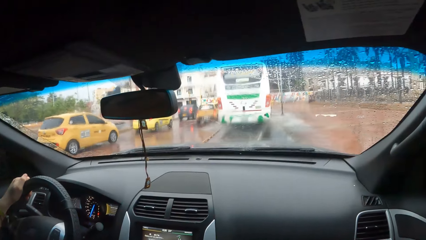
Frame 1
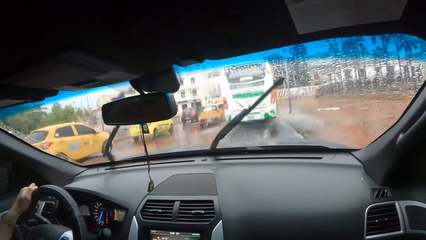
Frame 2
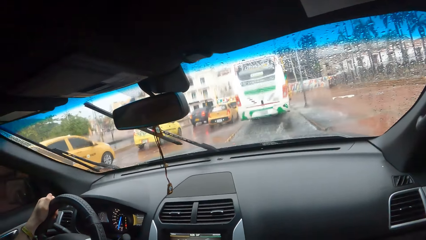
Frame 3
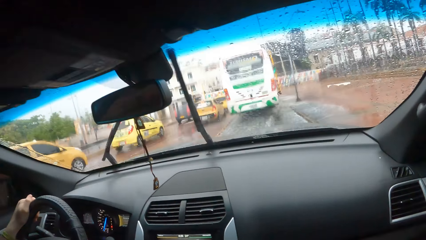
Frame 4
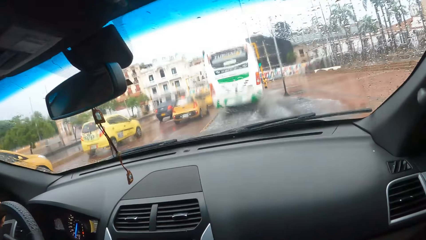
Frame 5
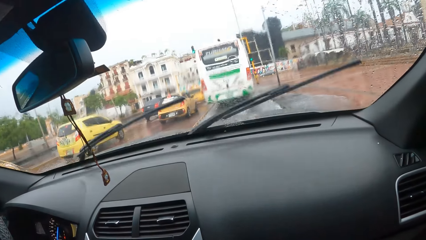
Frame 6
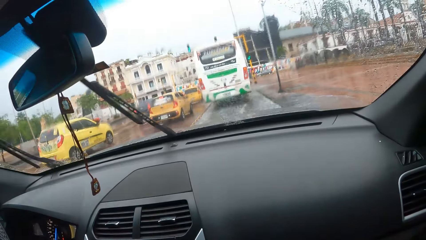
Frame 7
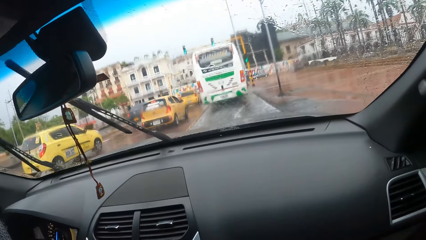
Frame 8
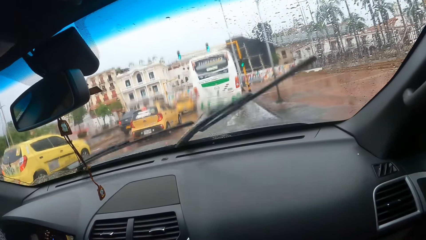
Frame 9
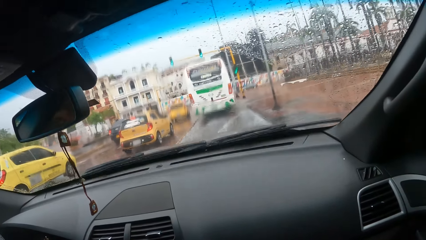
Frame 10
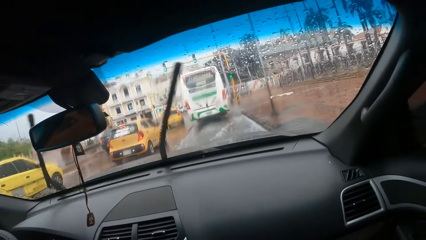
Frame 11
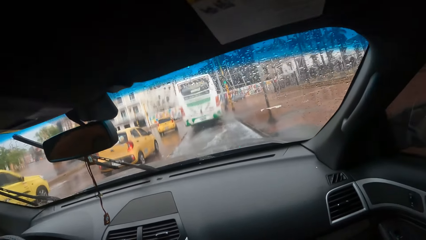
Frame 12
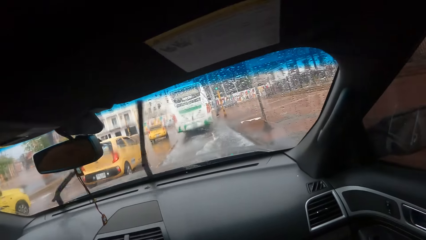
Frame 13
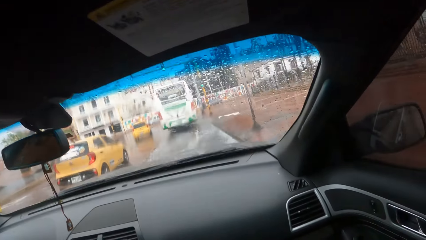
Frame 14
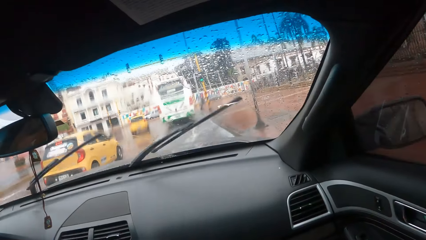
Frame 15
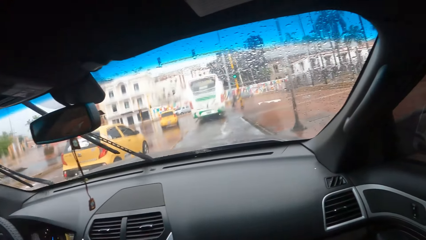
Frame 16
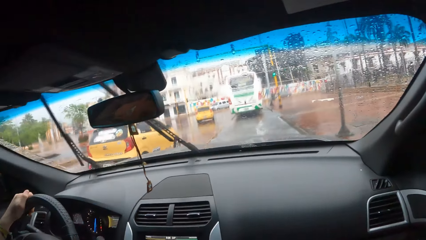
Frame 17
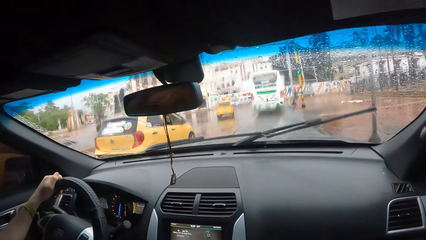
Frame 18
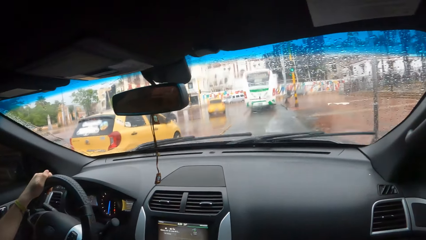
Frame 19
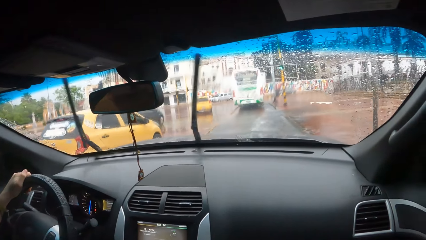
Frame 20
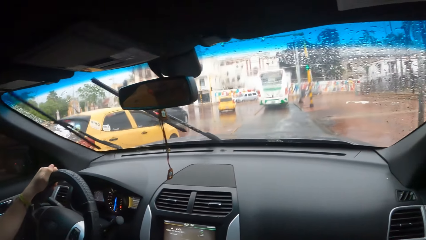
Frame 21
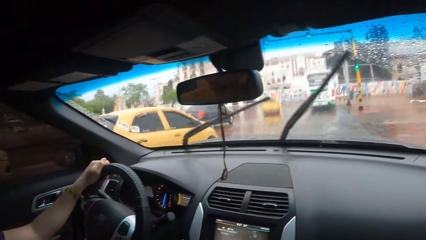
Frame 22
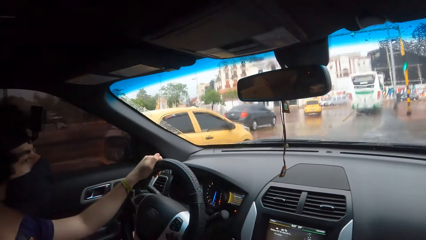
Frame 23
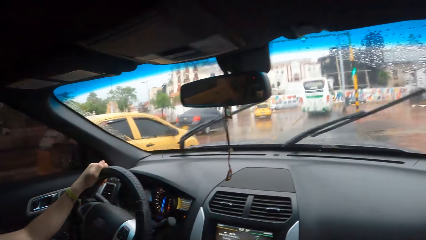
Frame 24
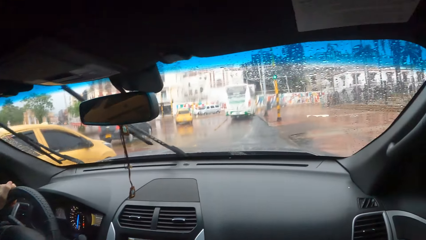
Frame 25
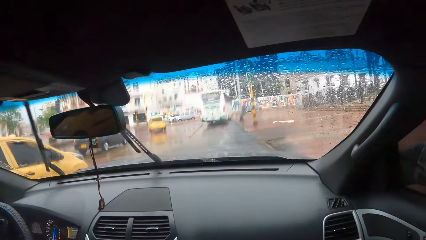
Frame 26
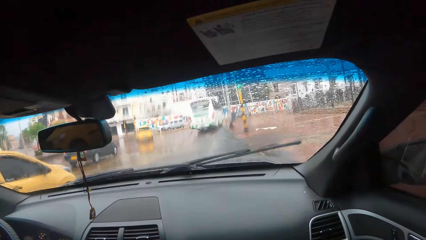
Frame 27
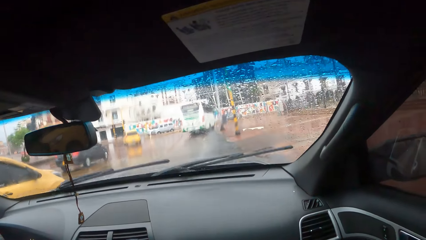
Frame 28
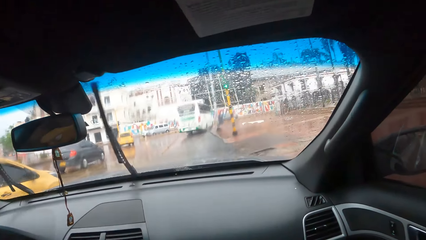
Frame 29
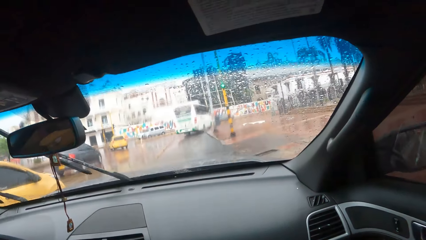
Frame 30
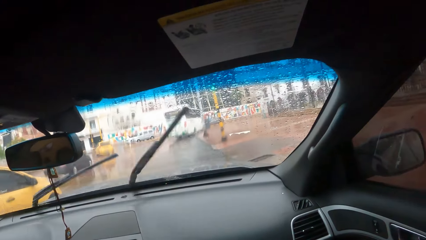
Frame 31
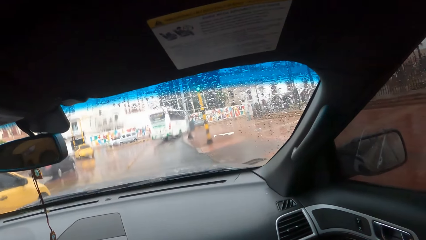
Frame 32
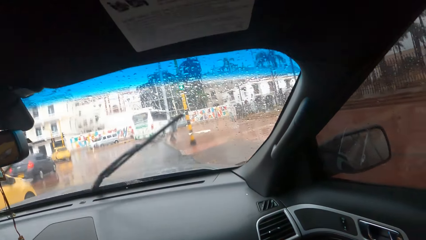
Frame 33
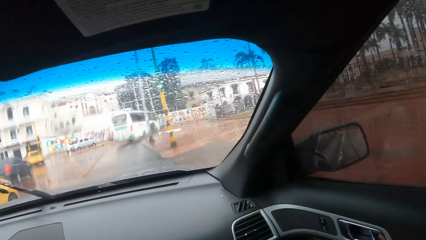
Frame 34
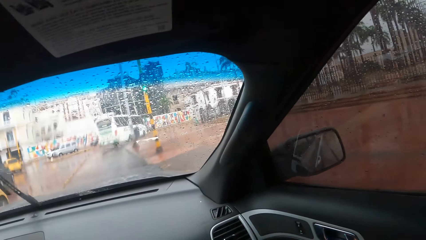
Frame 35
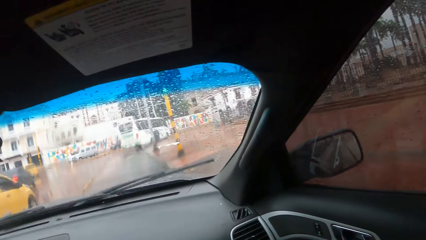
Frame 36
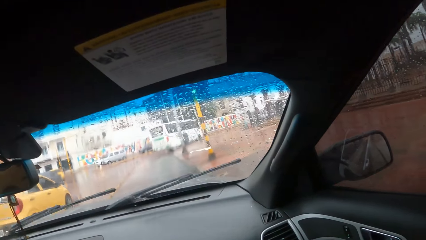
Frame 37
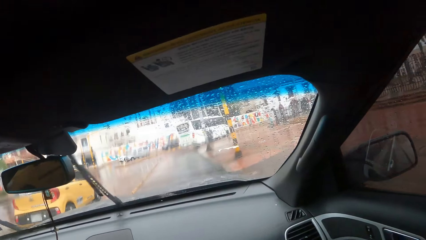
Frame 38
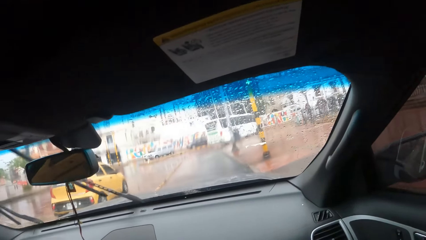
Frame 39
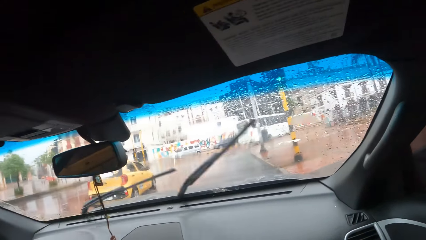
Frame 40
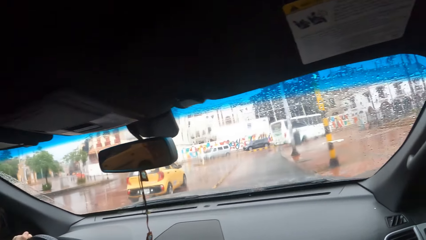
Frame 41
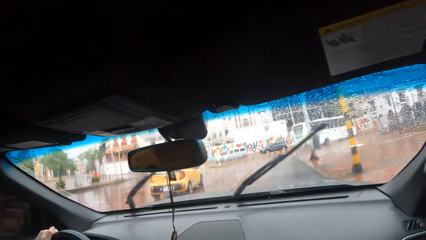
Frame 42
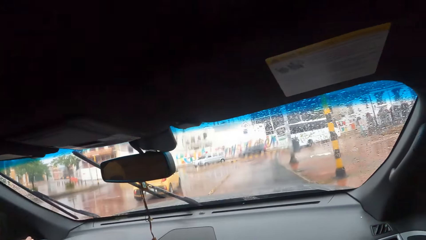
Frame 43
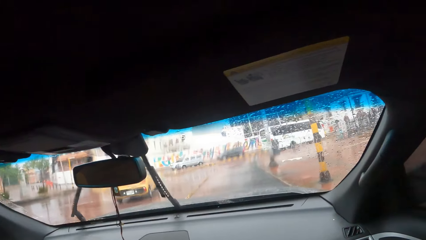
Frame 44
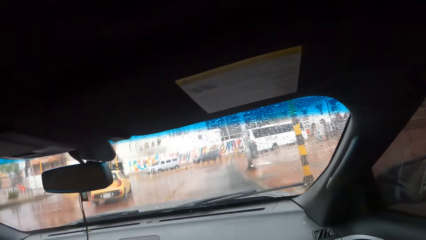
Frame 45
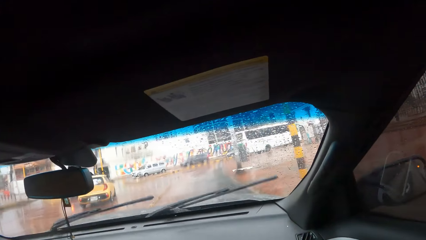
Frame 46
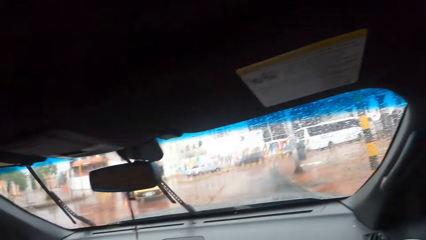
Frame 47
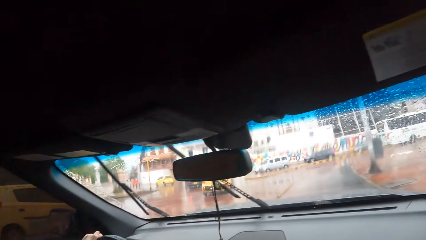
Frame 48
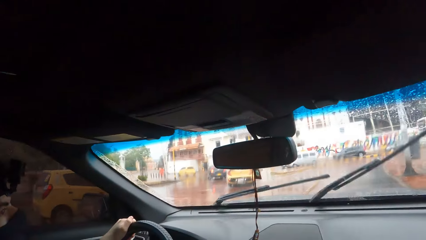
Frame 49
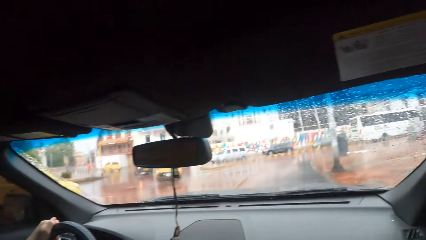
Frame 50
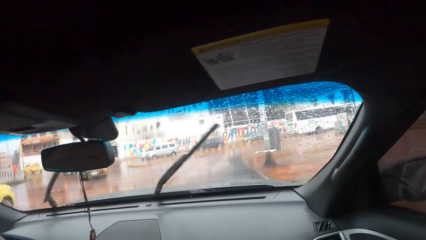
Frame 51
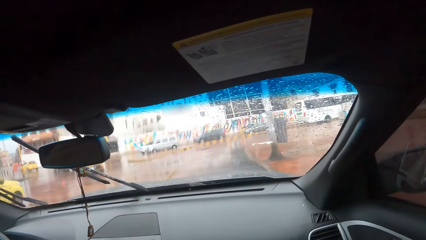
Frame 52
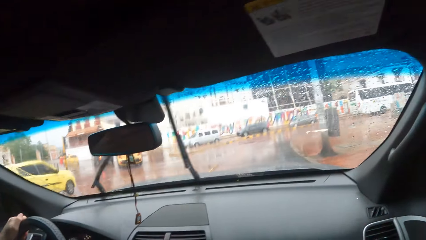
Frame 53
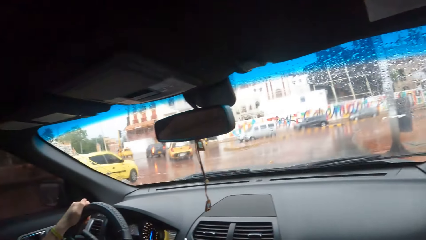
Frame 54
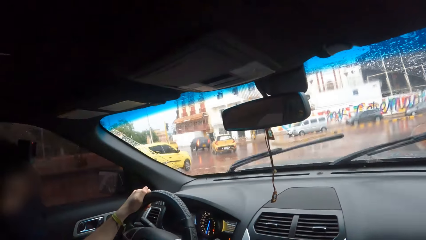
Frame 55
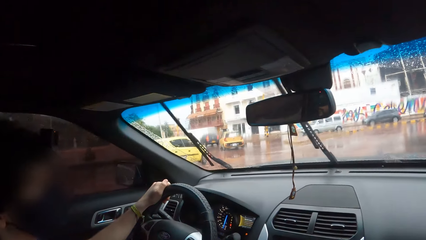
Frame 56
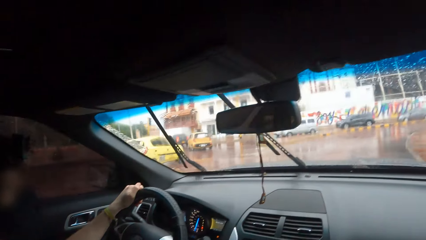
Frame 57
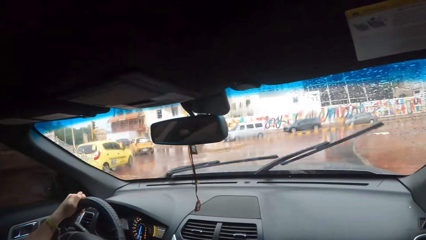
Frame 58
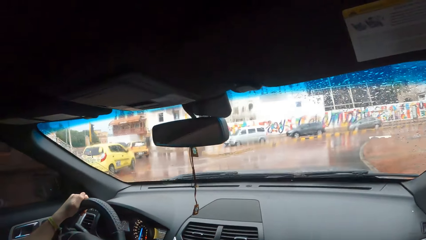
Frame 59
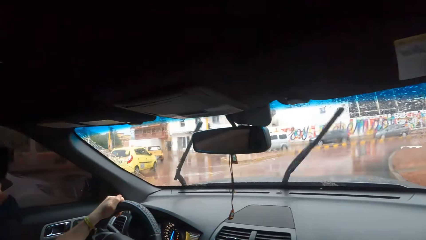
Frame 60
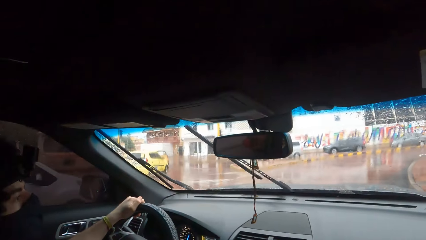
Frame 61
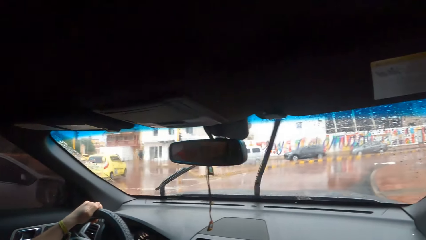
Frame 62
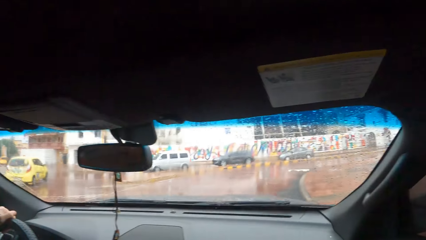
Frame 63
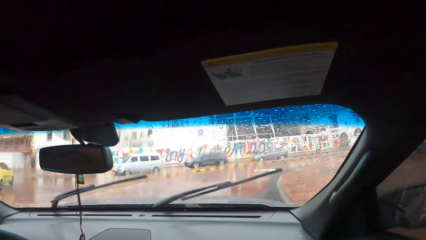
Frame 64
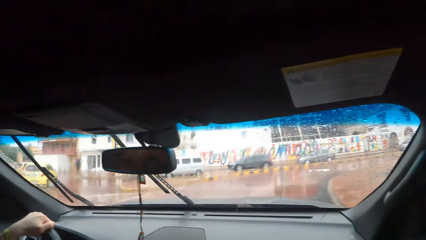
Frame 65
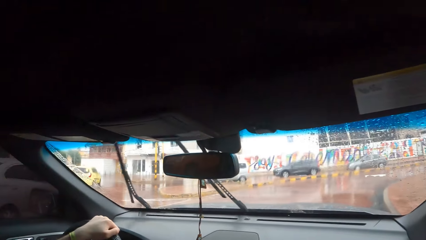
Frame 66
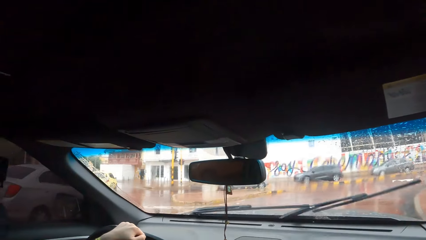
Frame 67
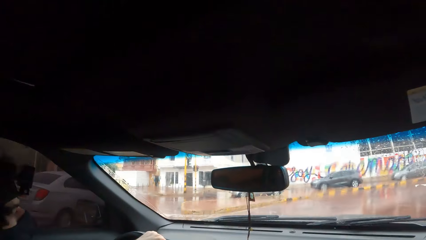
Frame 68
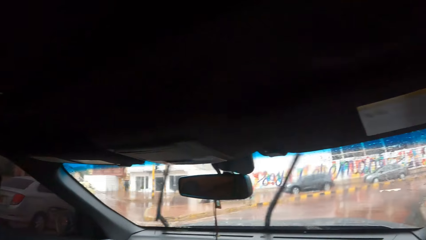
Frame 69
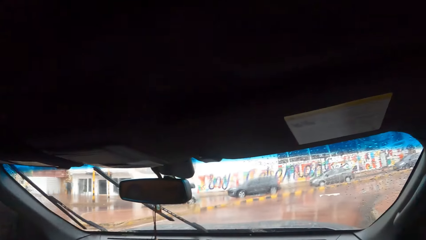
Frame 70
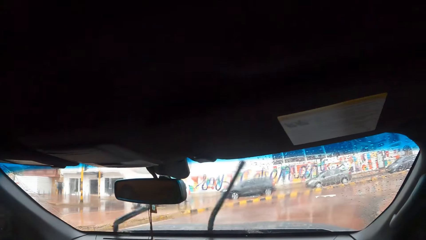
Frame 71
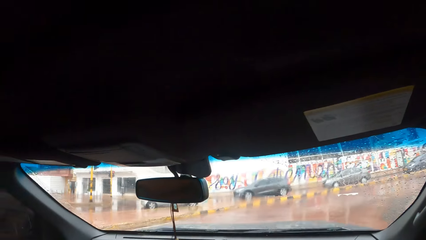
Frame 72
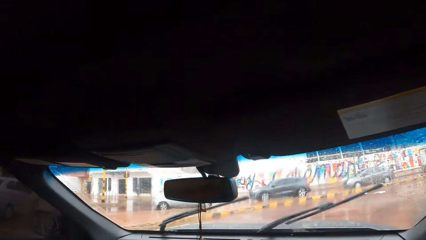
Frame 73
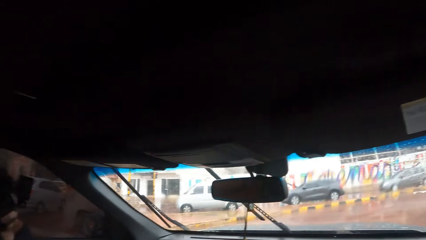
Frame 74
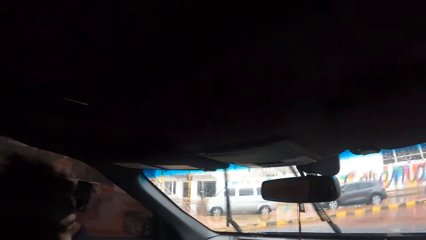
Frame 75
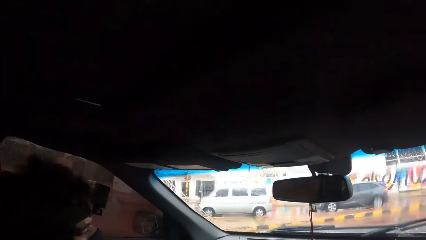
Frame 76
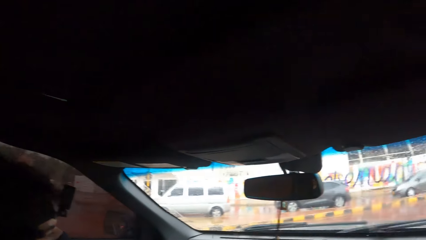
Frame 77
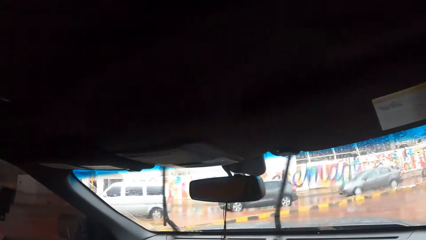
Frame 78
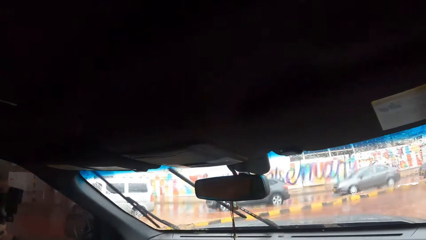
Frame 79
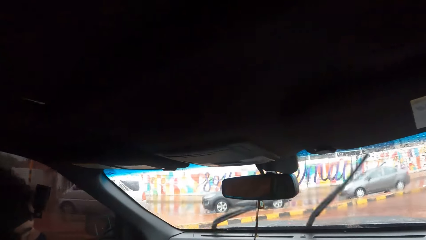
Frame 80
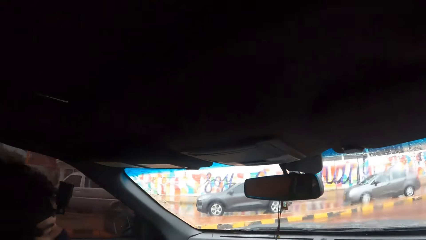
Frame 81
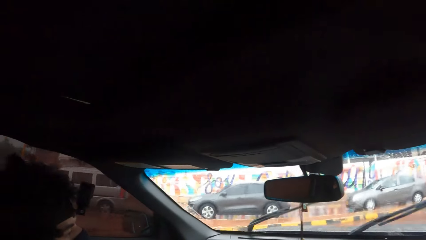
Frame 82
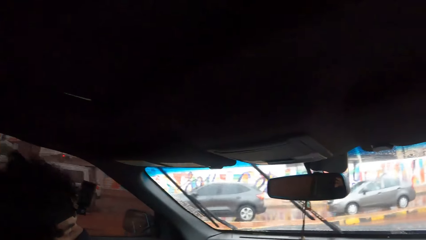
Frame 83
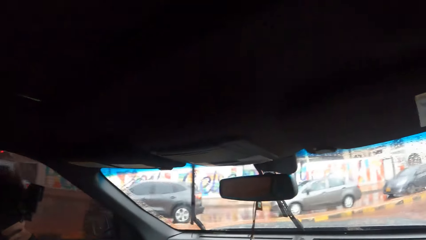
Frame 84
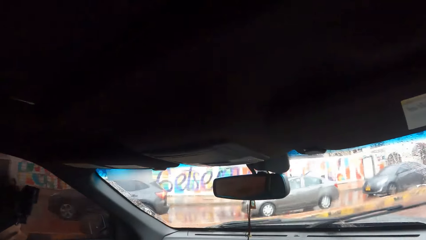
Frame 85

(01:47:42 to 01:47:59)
The camera wearer looks through the window. A man drives the car. The camera wearer looks through the window. The man drives the car.
